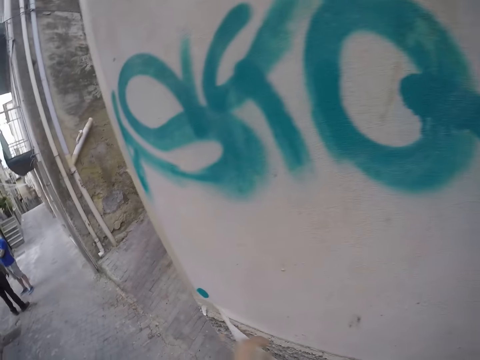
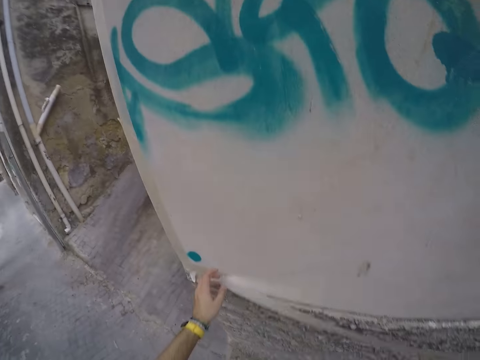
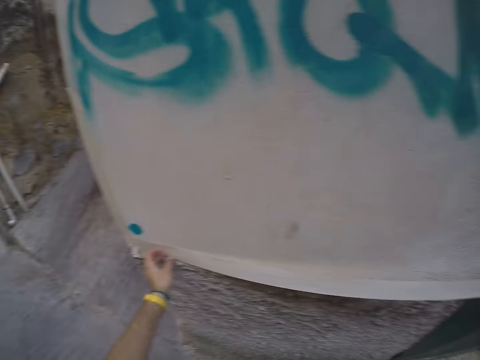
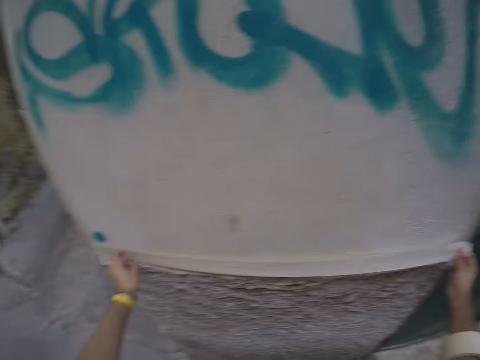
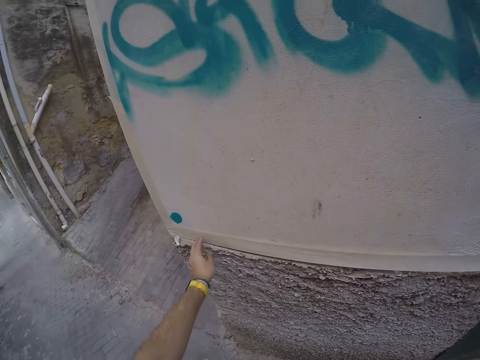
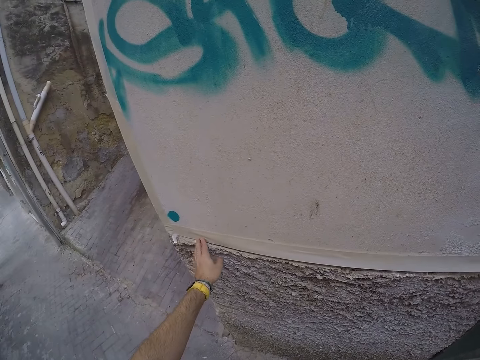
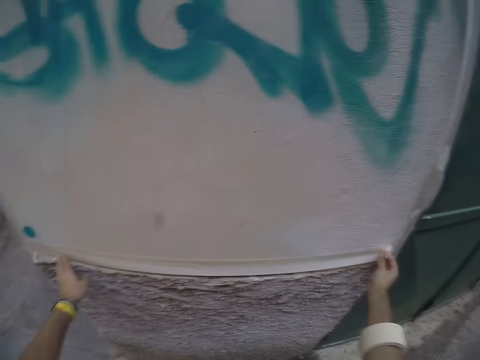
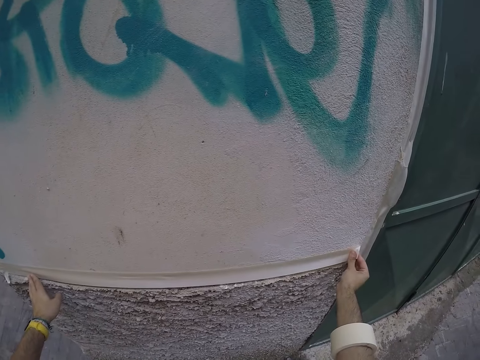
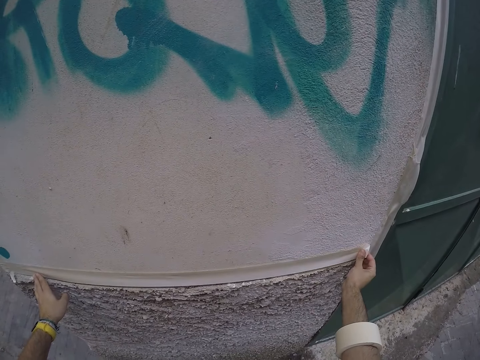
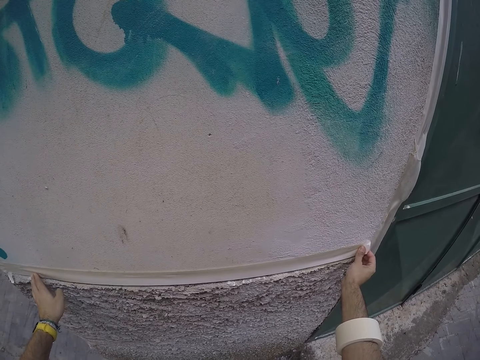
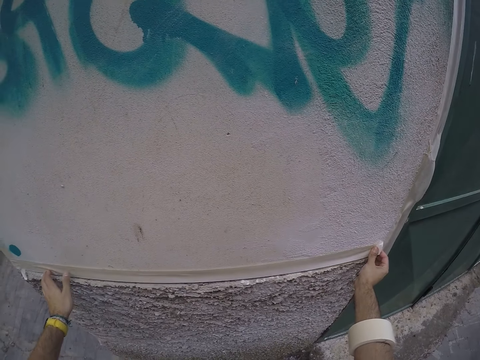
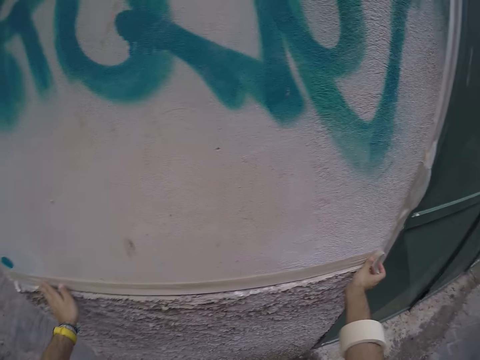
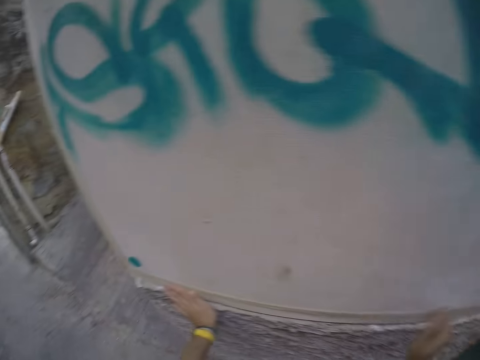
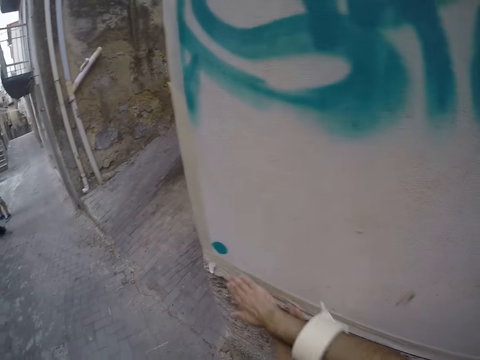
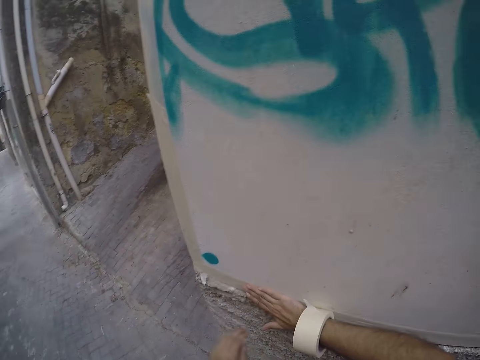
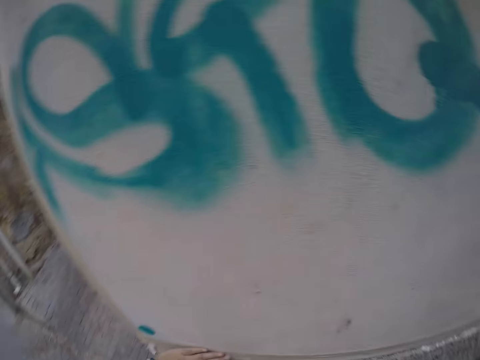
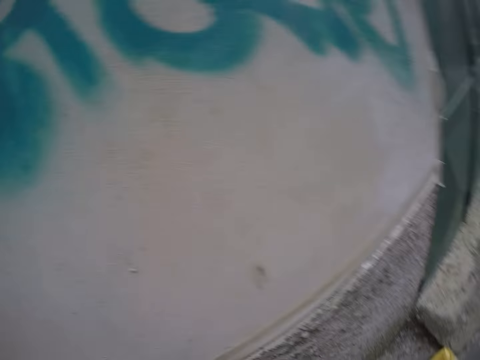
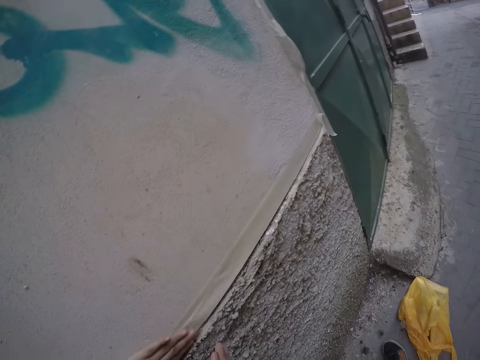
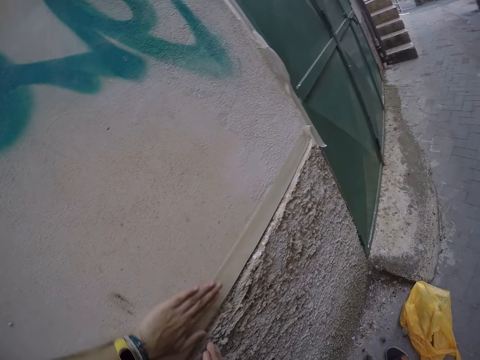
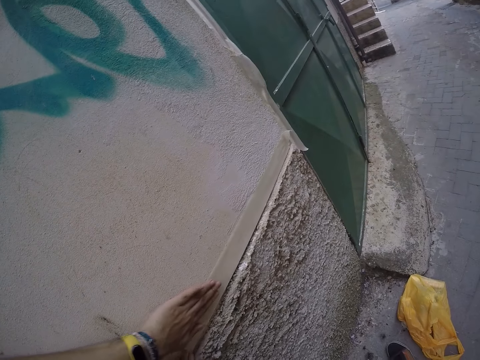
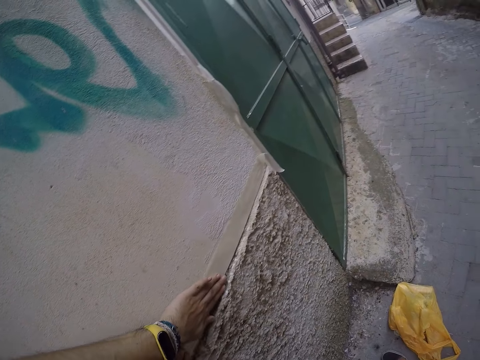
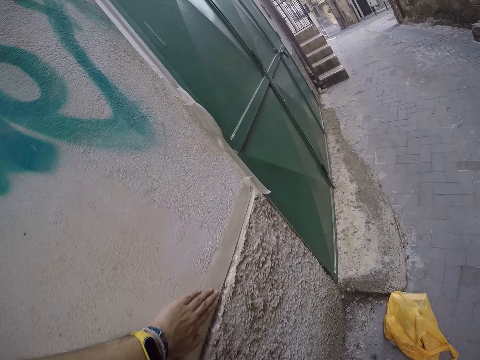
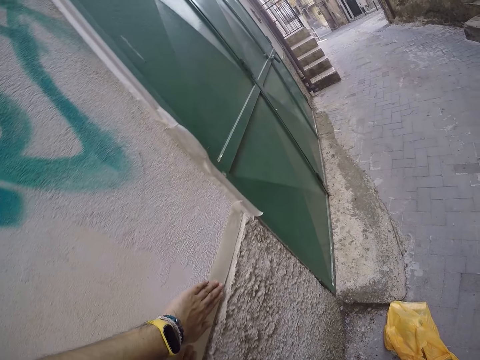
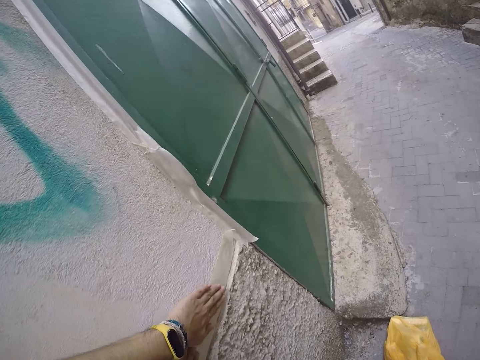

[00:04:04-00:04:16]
The camera wearer aligns a sellotape or paper tape on the wall. He attaches the paper tape on the lower side of the wall with his hands. He smoothens the paper tape with his hands.

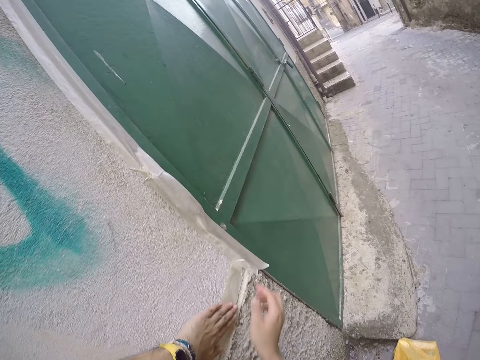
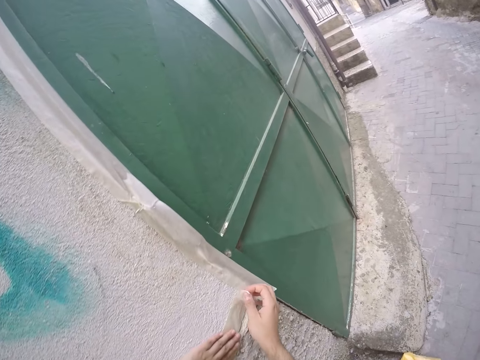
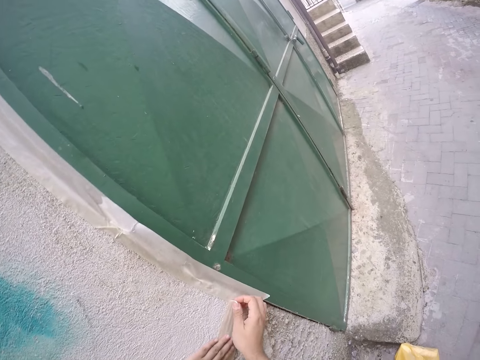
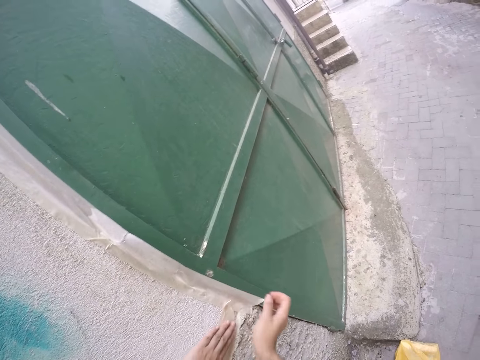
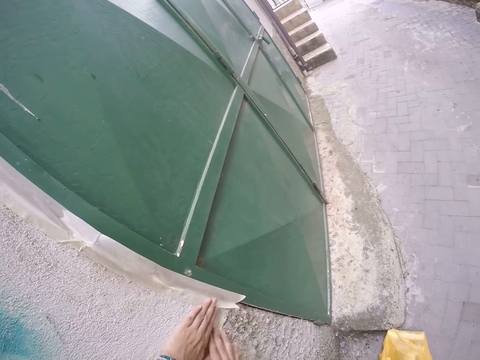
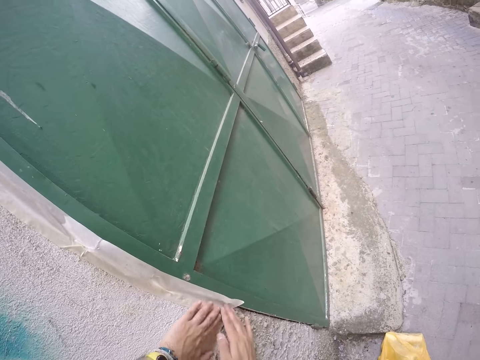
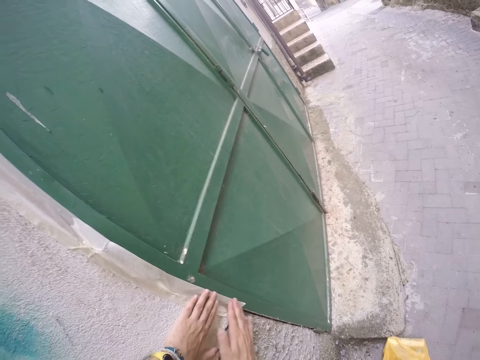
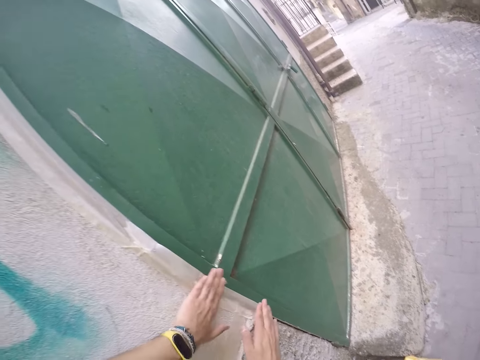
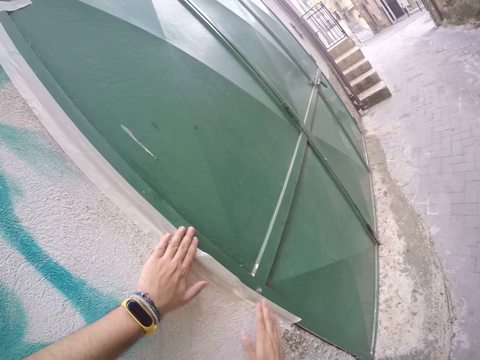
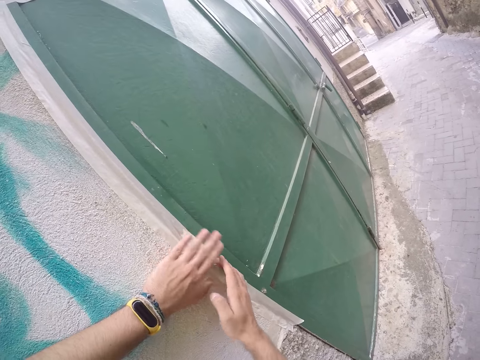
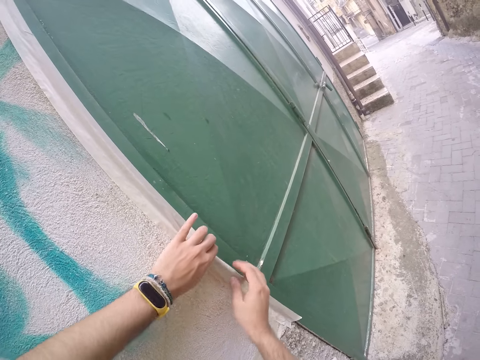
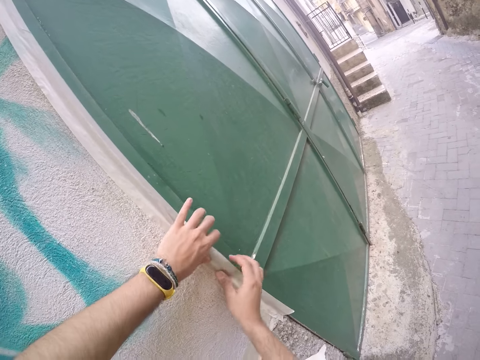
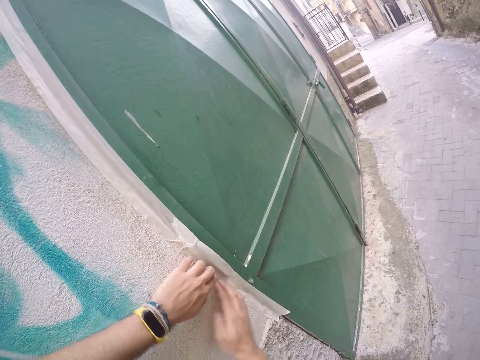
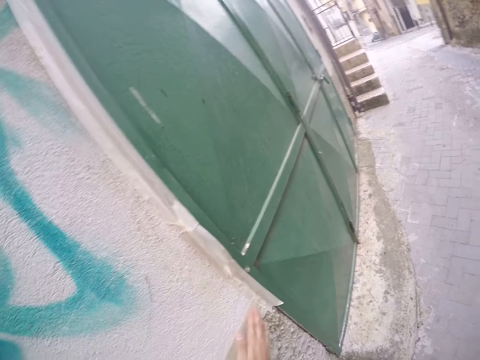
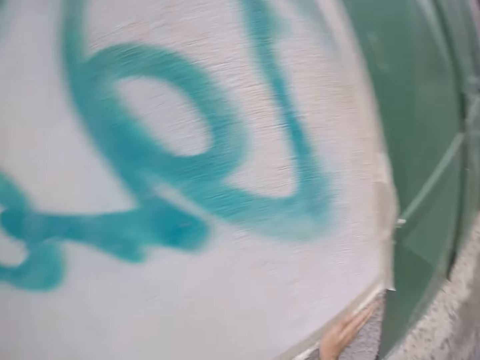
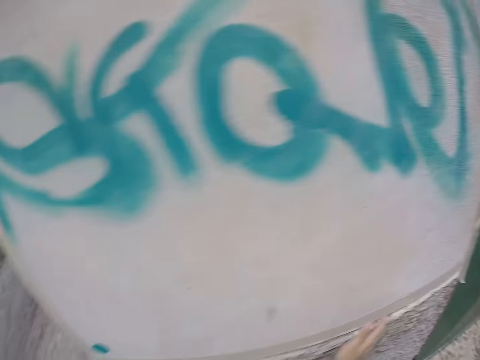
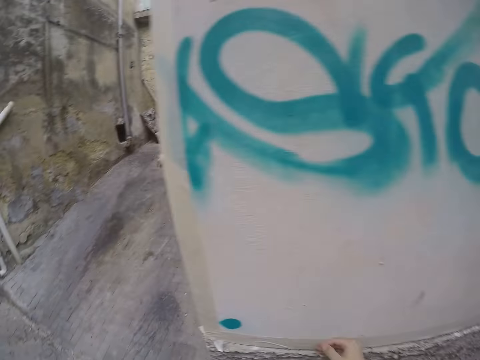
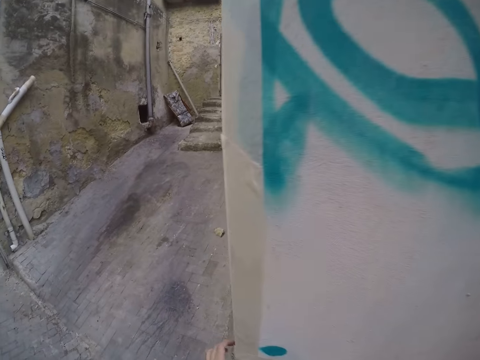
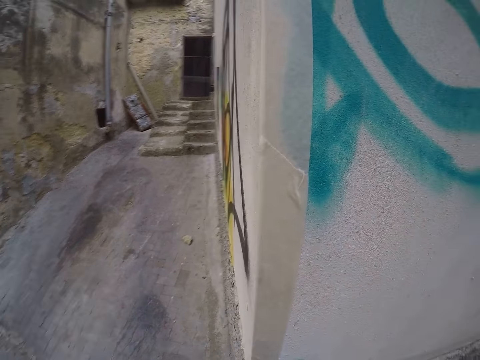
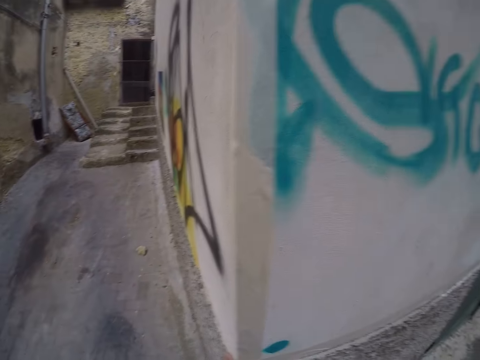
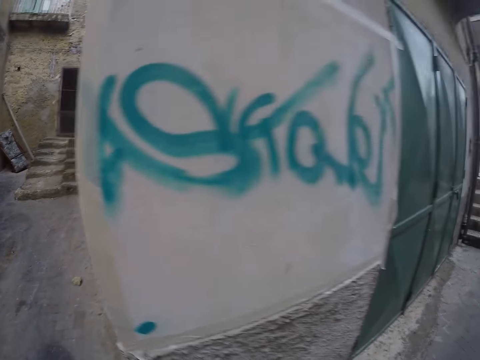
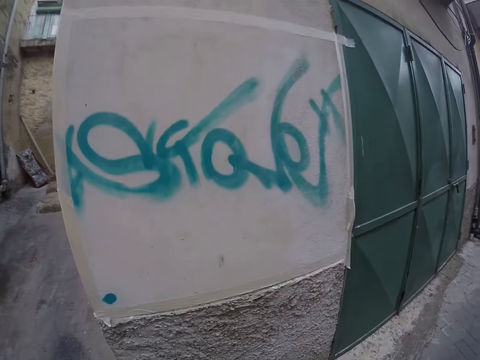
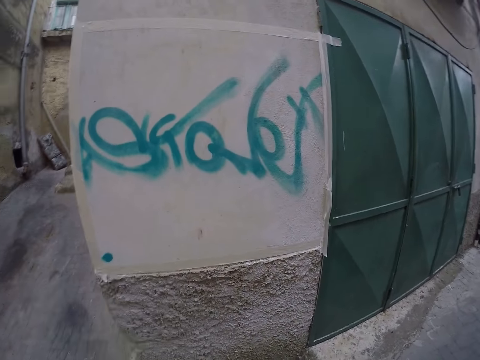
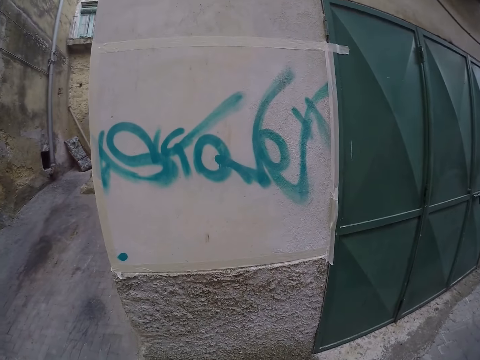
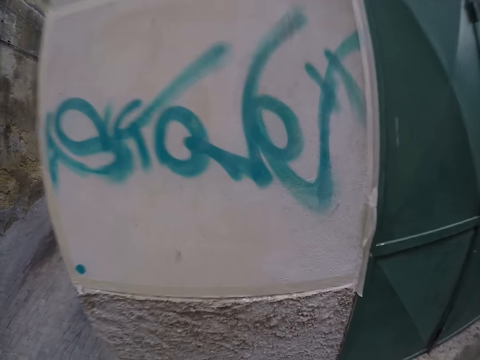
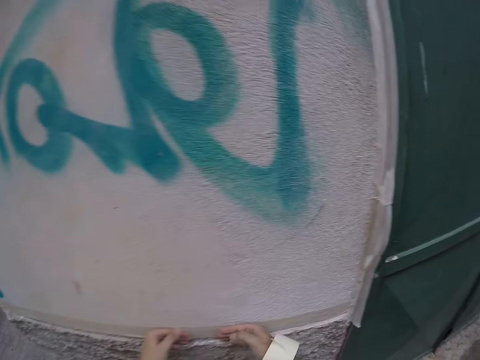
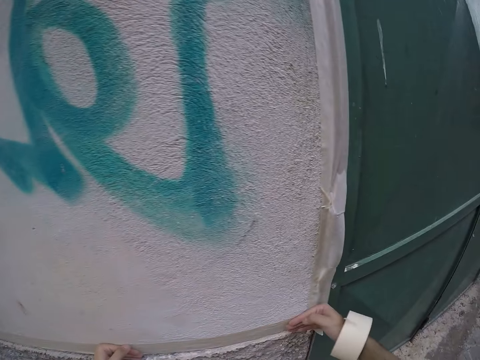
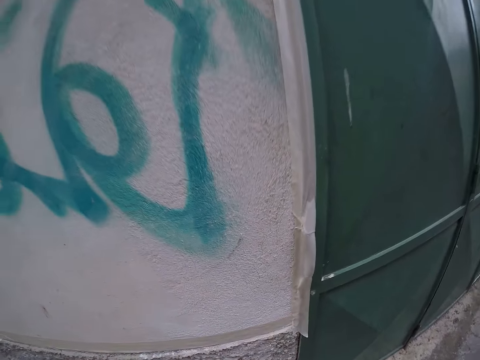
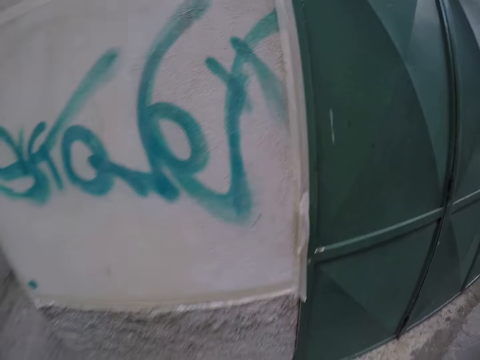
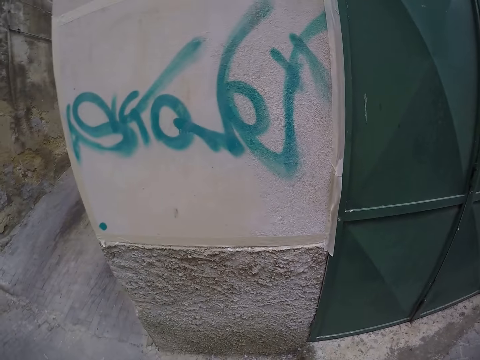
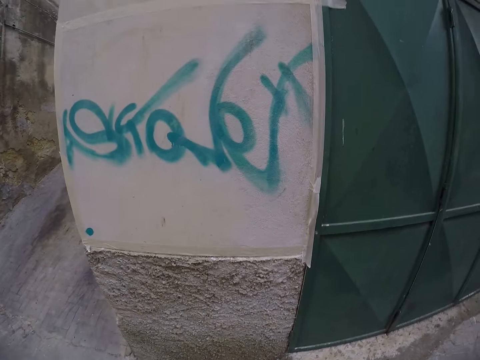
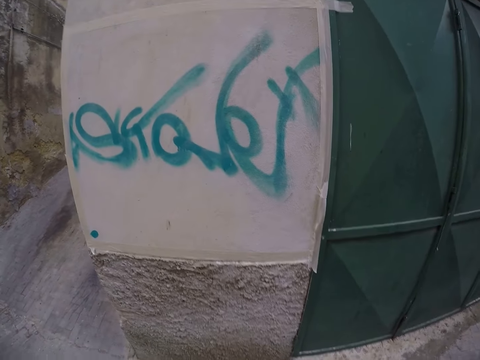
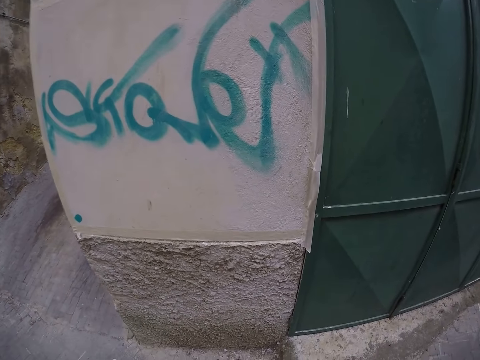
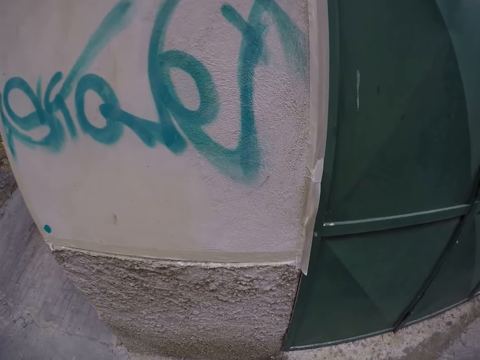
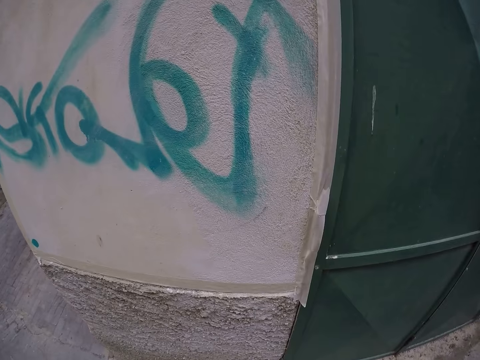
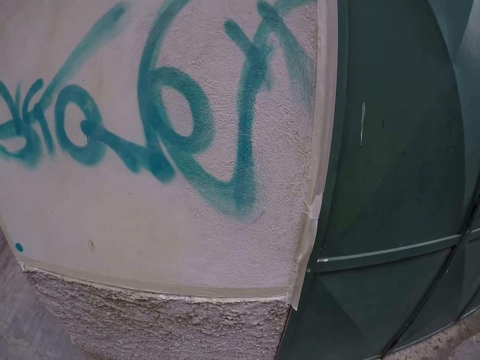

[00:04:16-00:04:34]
The camera wearer smoothens the paper tape or sellotape on the right side of the wall with his hands. He smoothens the paper tape on the lower side of the wall with his hands. He removes his hands from the wall. He steps back from the wall. He steps closer to the wall. He smoothens the paper tape on the lower side of the wall with his hands. He sticks the sellotape on the wall firmly. He removes his hands from the wall. He steps back from the wall. He stares at the wall. He steps closer to the wall.
